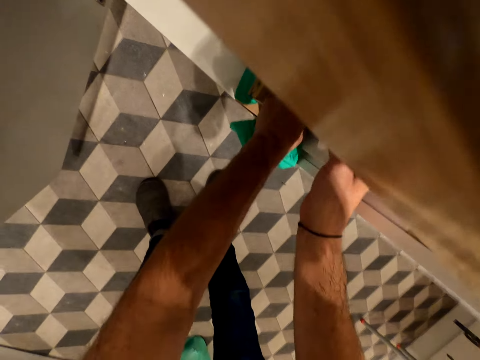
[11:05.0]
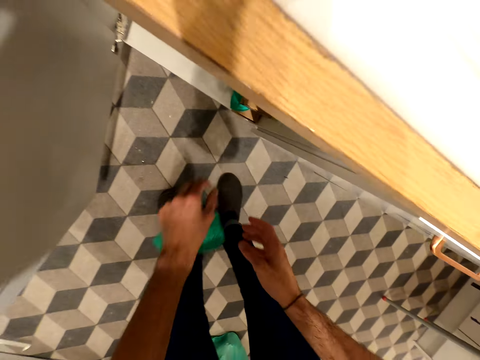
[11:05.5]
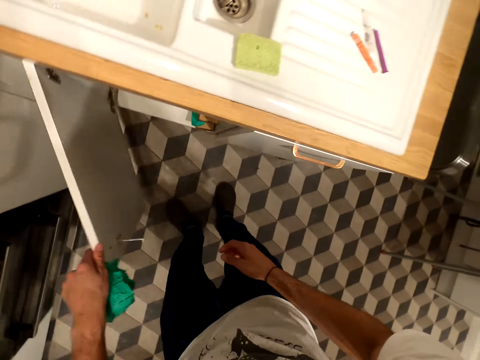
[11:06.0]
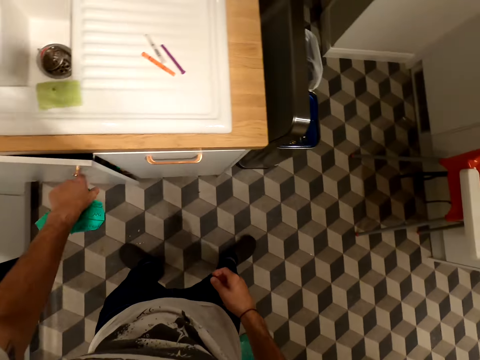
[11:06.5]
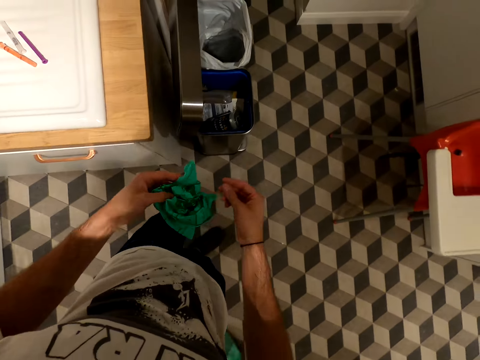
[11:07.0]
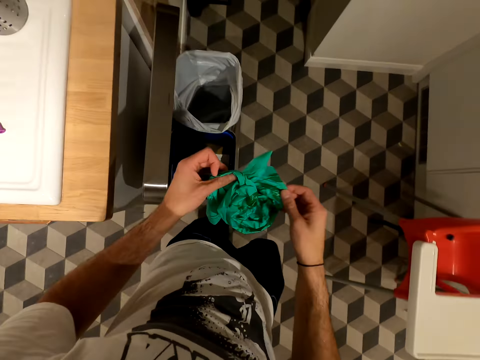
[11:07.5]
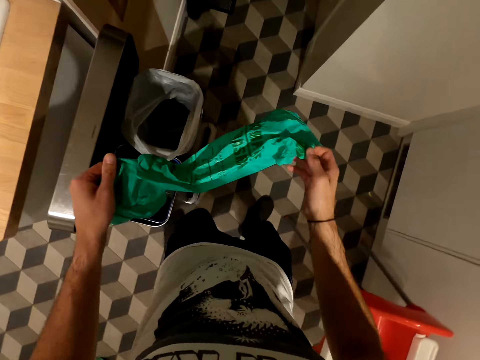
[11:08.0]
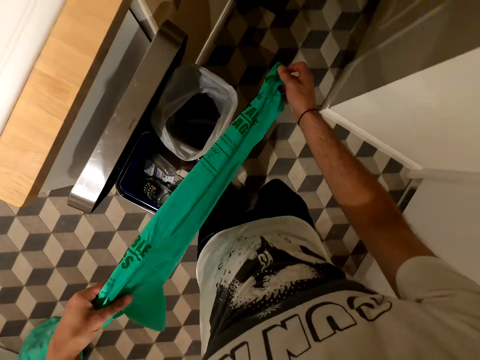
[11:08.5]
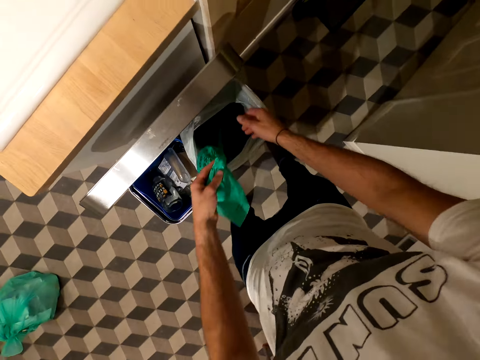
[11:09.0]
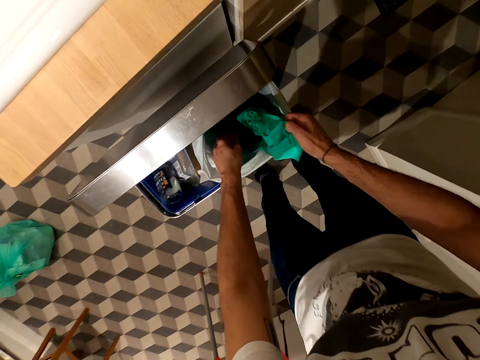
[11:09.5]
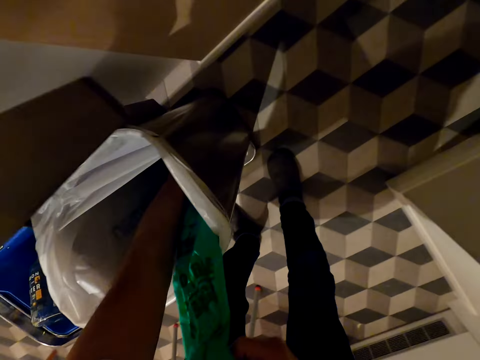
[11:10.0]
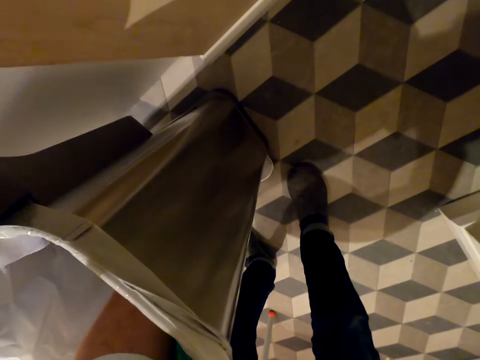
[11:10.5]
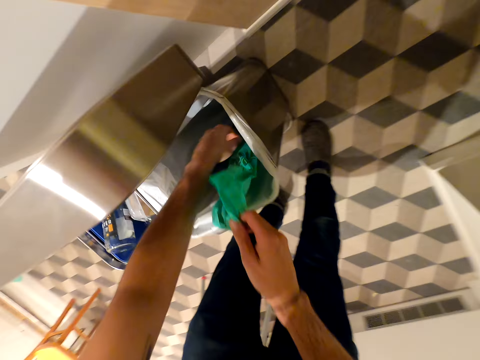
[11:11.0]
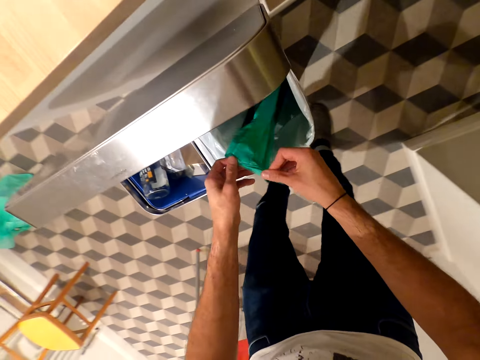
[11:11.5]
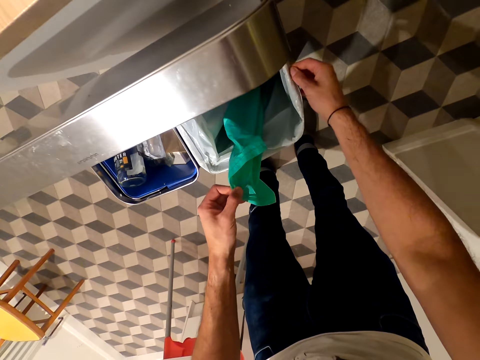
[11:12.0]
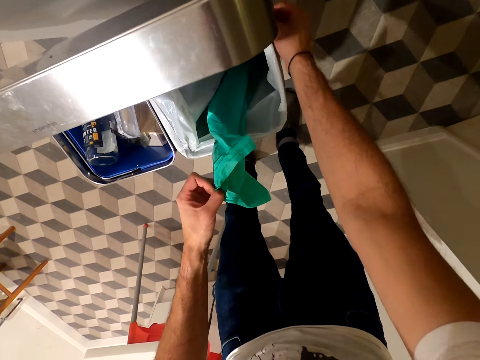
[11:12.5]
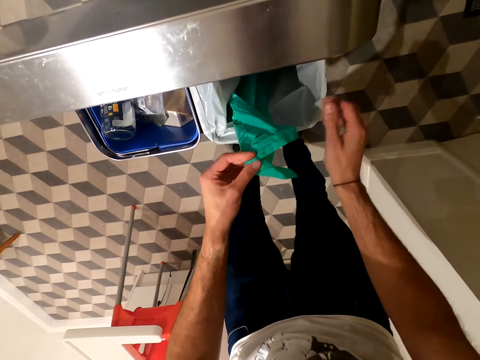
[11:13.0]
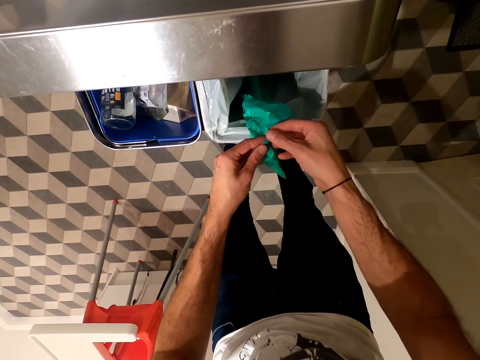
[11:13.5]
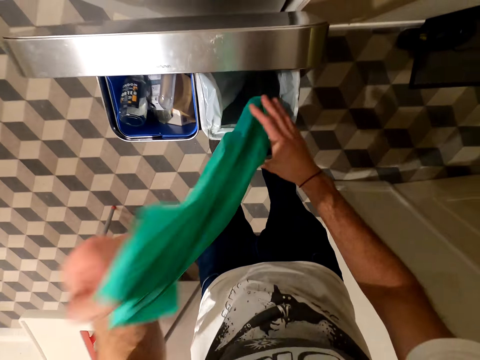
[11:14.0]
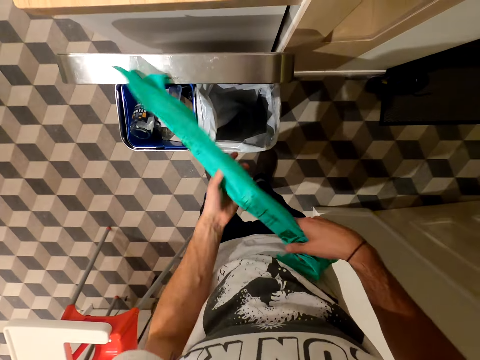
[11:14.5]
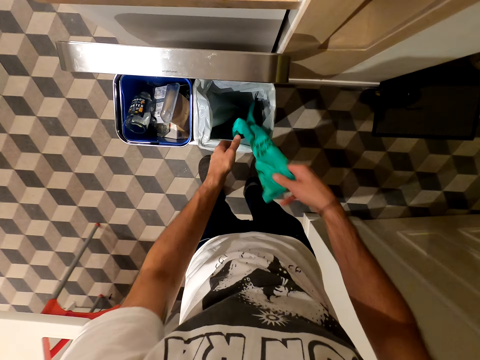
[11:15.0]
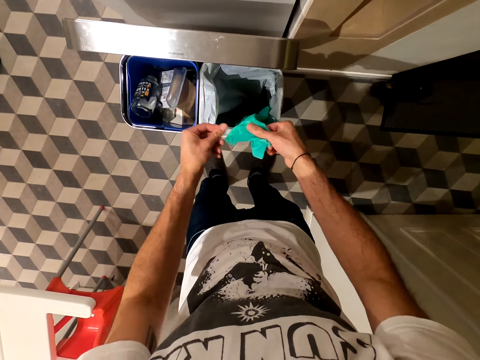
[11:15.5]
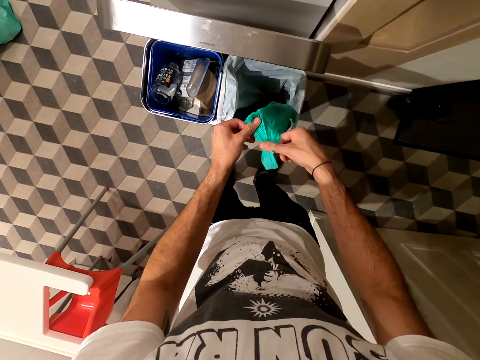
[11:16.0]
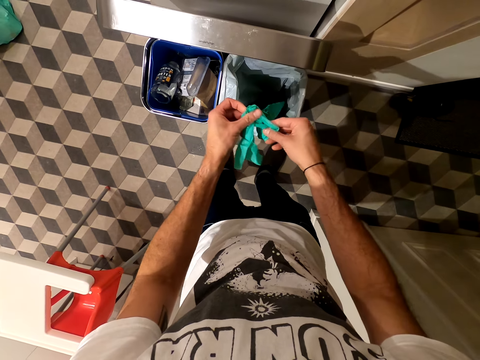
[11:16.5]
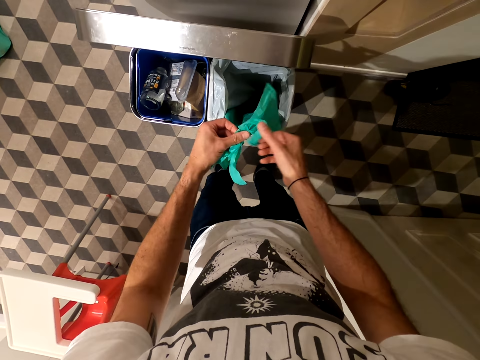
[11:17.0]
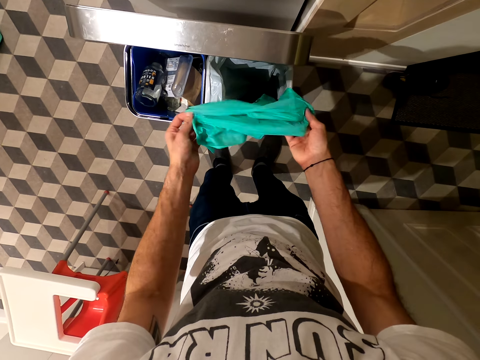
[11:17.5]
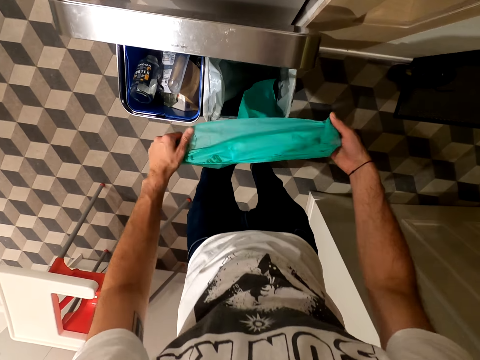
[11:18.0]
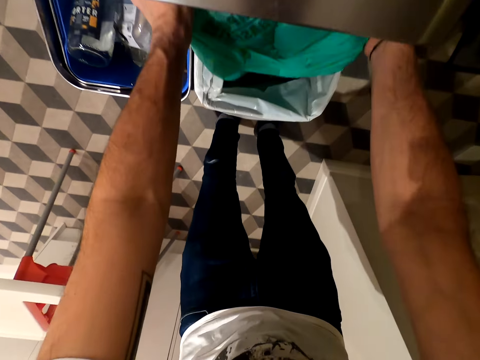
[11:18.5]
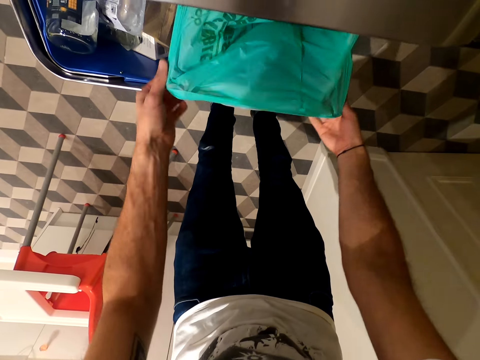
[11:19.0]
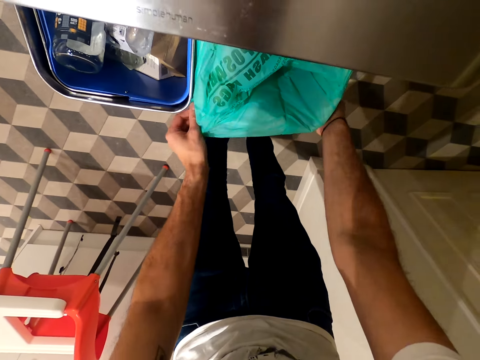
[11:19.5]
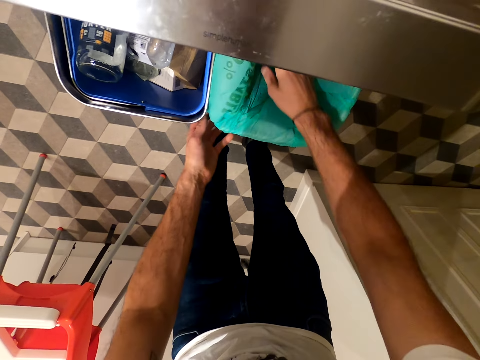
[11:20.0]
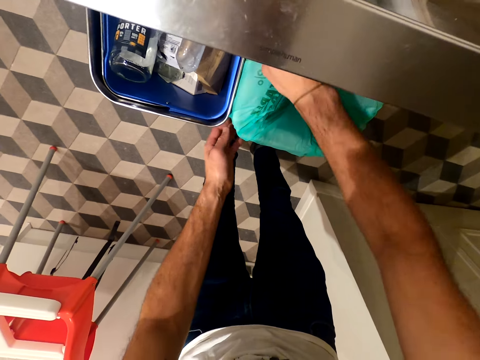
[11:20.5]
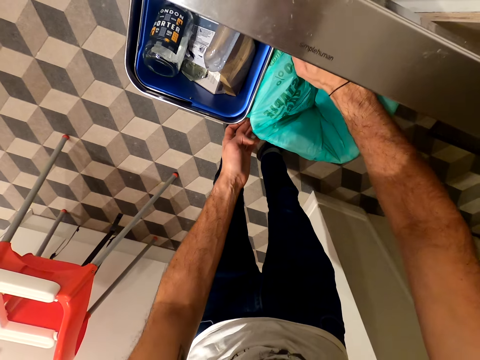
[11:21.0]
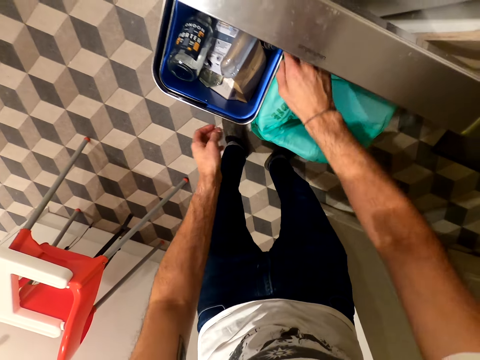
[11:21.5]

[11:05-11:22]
The camera wearer closes the cupboard door. They walk. They put the polythene bag in the dustbin. They open the trash bag. They open it again. They put the paper trash in the bin.

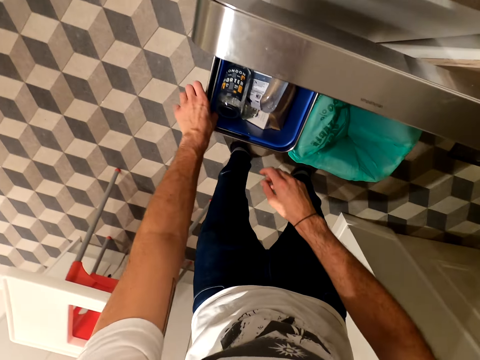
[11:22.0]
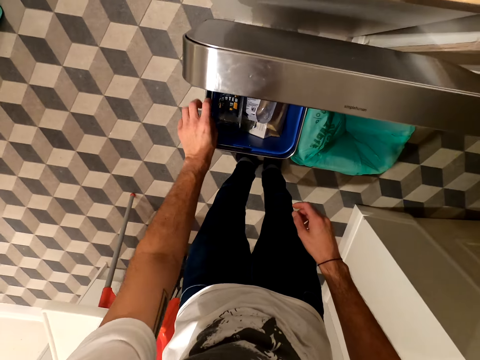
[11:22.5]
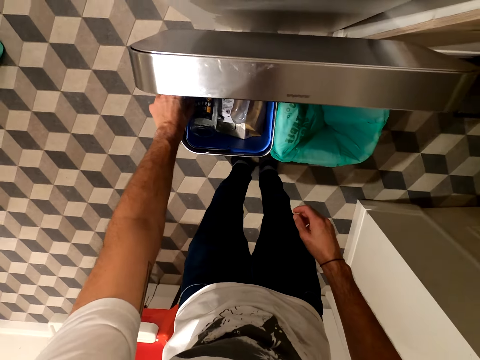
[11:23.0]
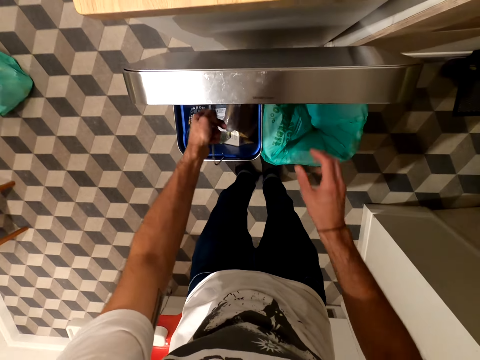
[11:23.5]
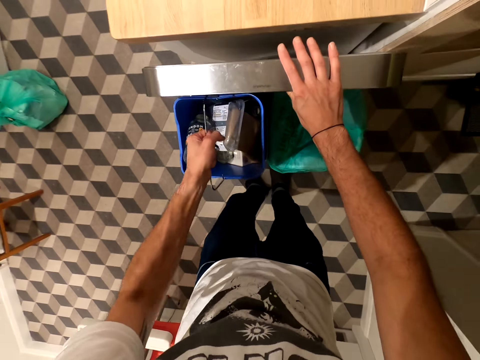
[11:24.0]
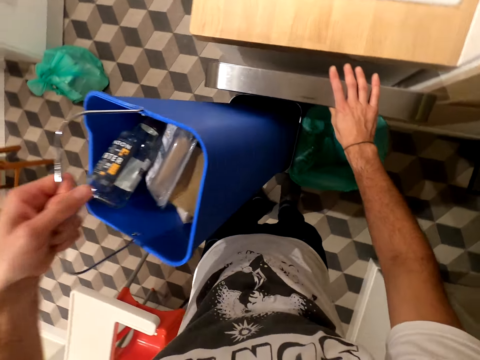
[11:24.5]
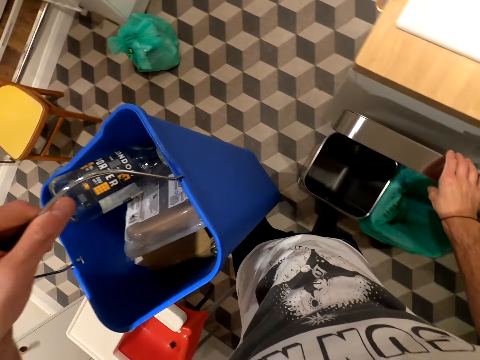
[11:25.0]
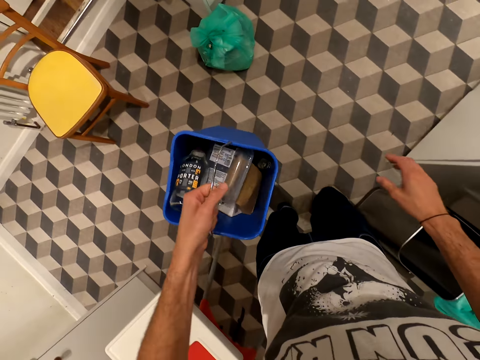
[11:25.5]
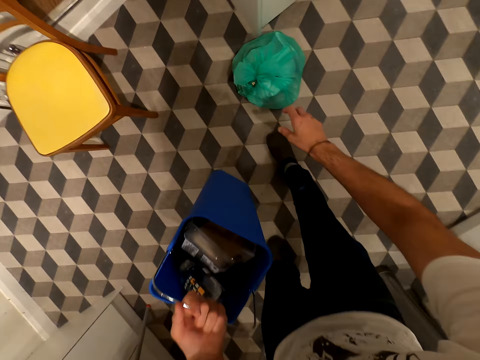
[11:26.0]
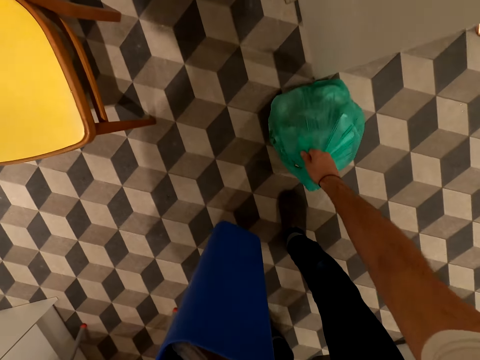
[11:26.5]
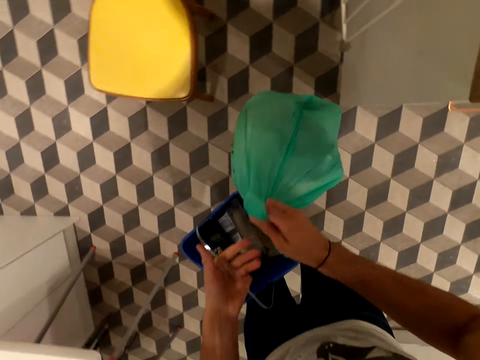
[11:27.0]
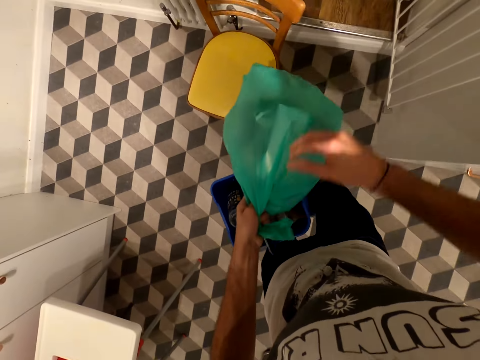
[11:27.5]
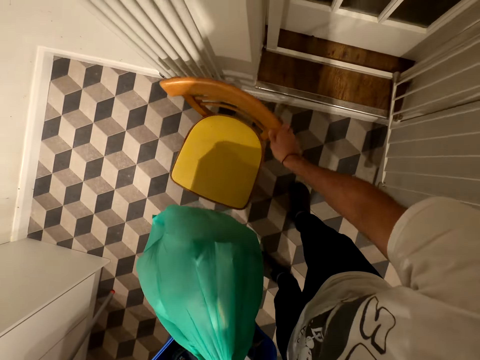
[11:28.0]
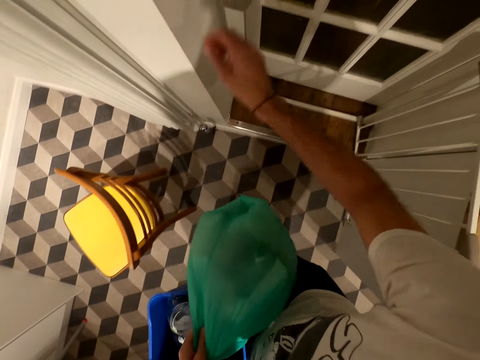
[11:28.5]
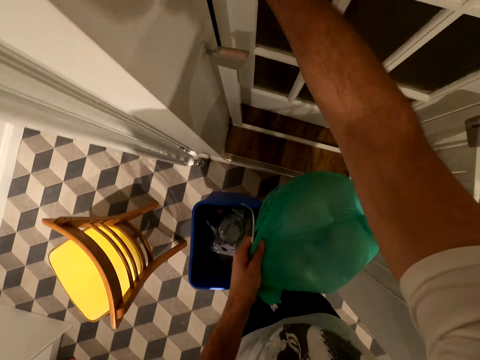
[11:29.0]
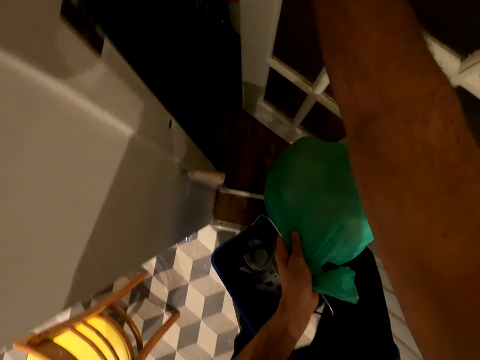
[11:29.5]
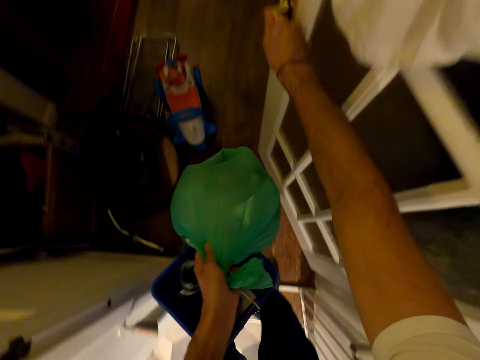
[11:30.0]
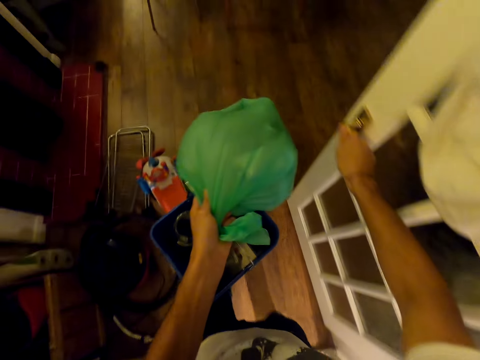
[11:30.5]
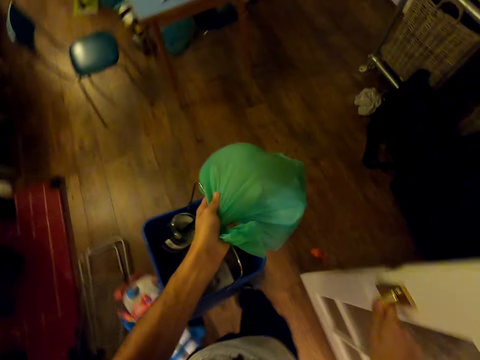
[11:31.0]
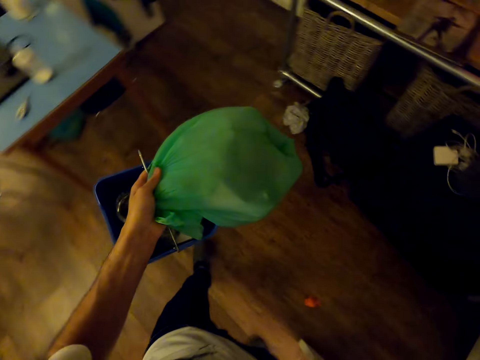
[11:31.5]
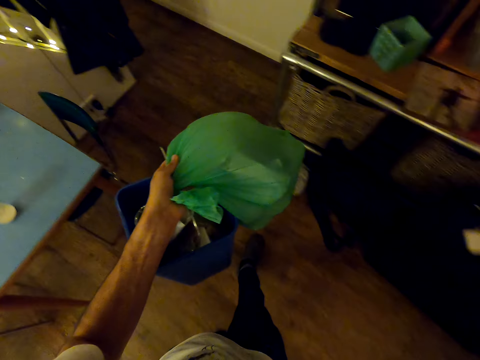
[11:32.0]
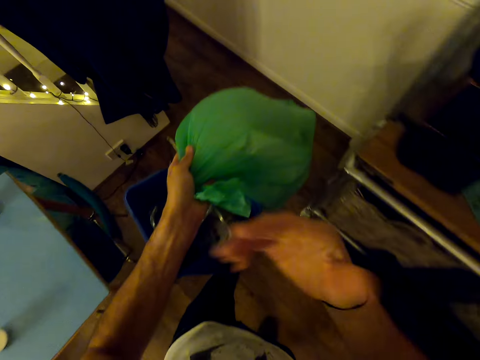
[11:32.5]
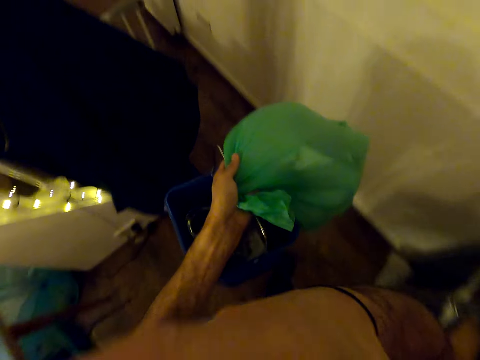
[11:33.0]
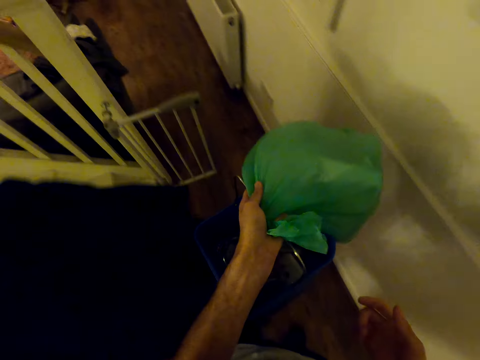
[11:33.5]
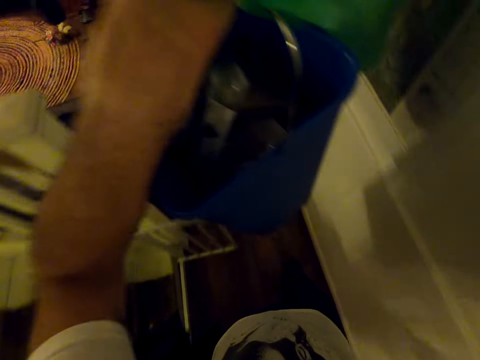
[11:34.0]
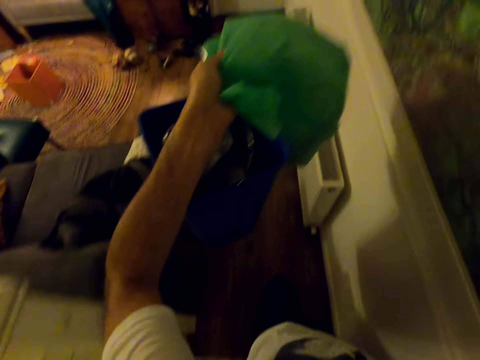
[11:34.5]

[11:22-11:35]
The camera wearer removes the bin. He lifts up the trash bucket. He picks up the trash paper. He moves the chair. He opens the door. He walks. He carries the trash with his left hand.
